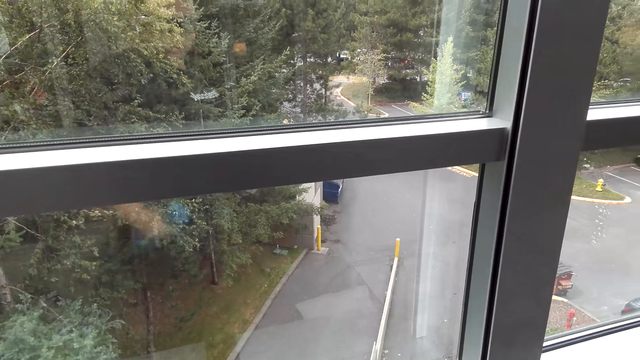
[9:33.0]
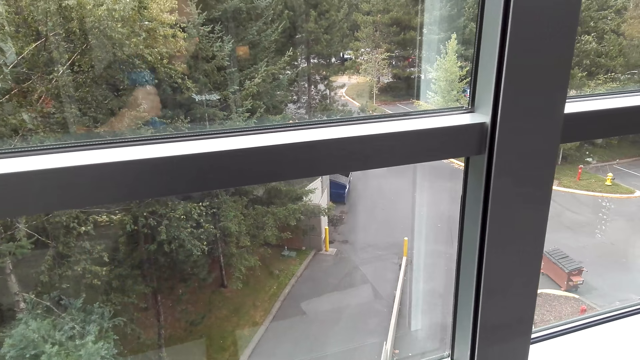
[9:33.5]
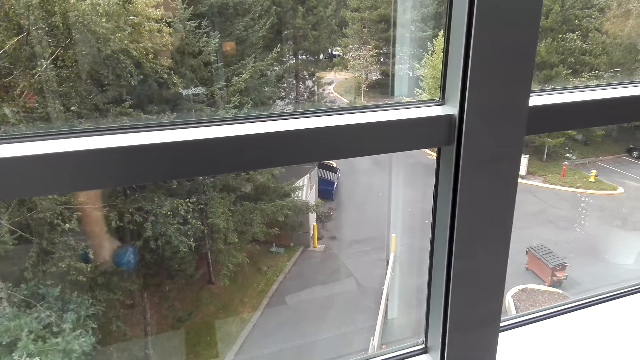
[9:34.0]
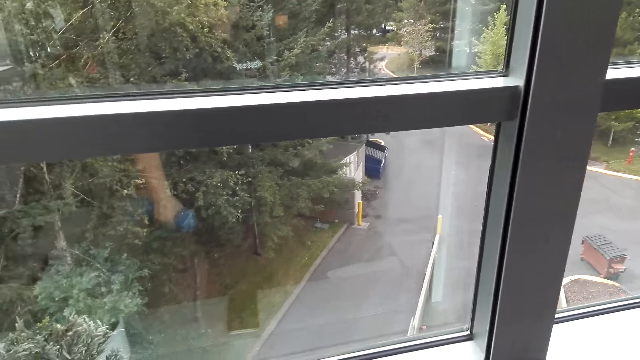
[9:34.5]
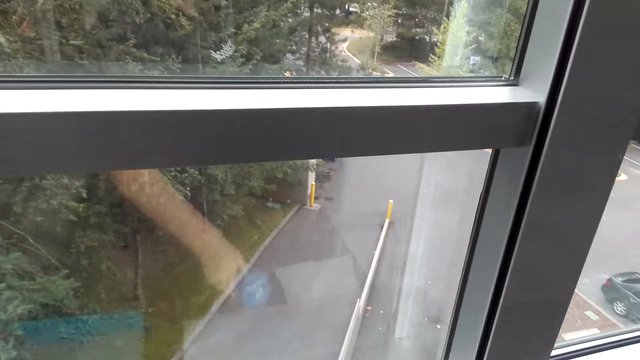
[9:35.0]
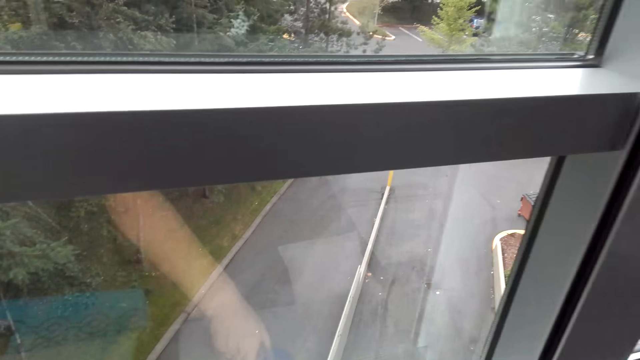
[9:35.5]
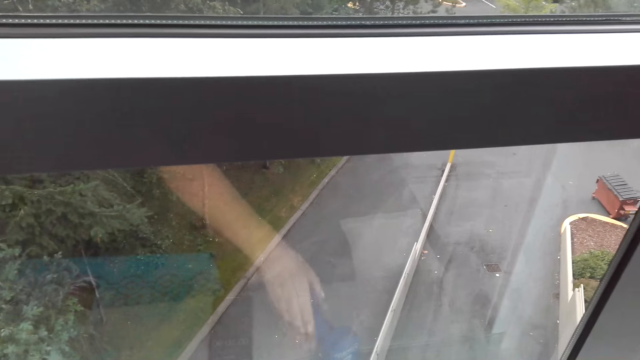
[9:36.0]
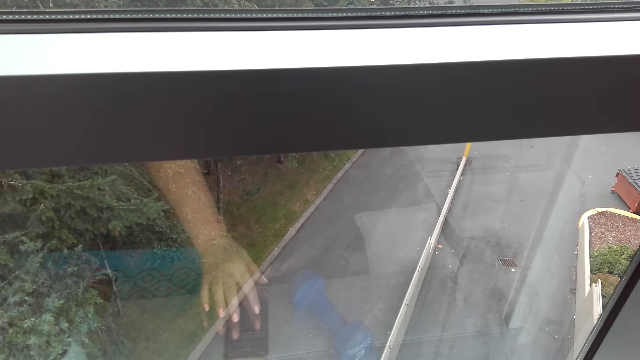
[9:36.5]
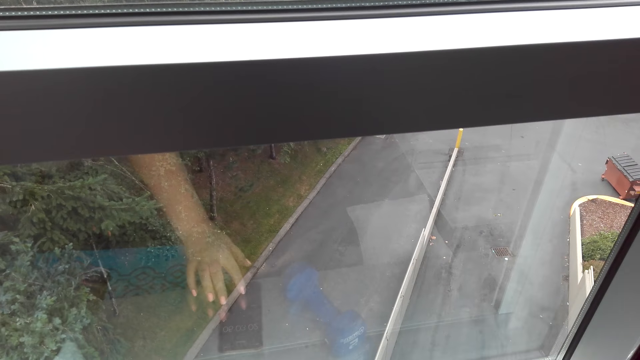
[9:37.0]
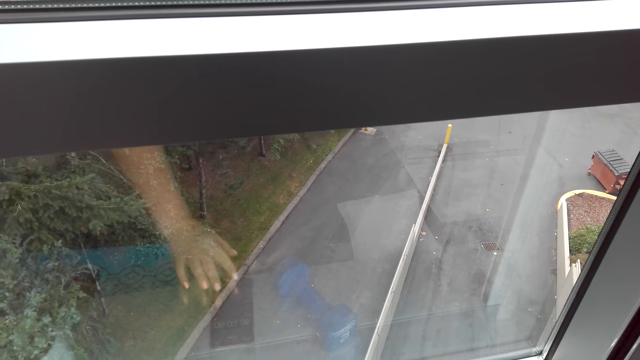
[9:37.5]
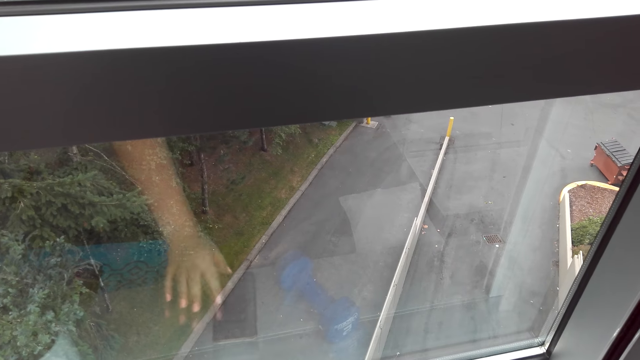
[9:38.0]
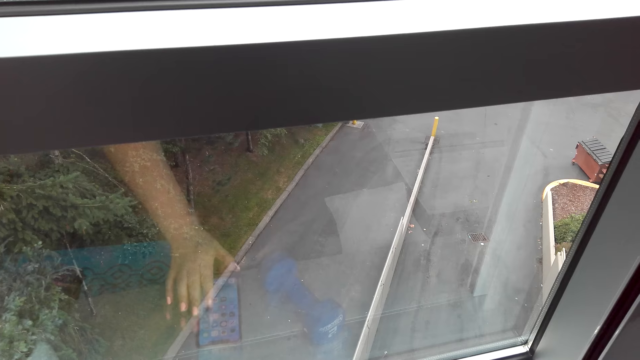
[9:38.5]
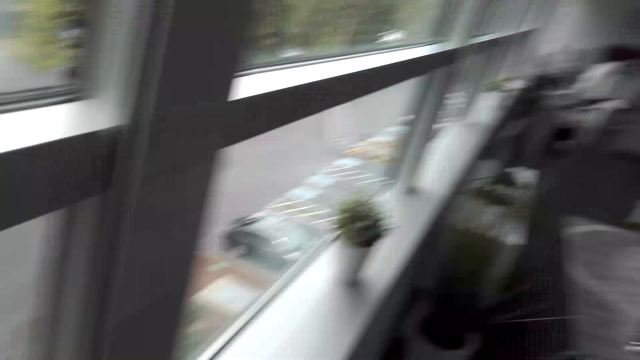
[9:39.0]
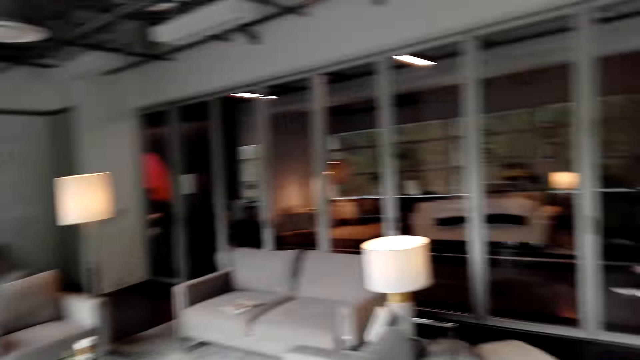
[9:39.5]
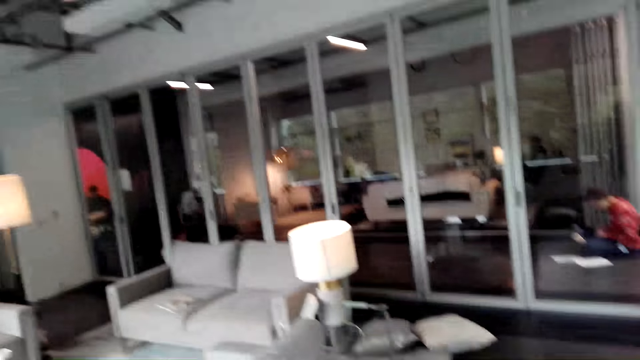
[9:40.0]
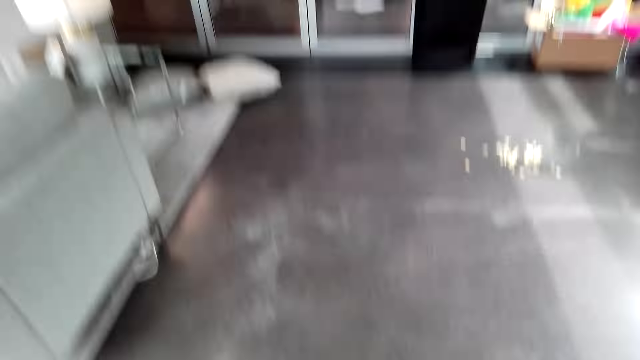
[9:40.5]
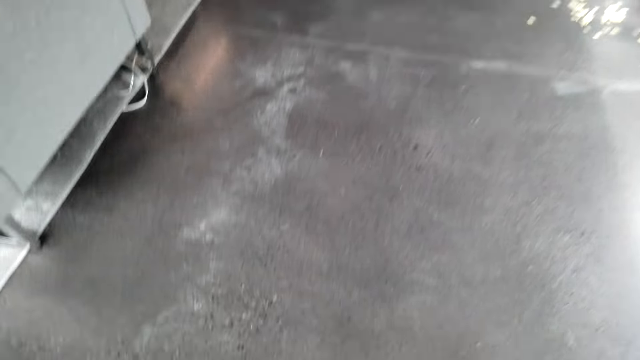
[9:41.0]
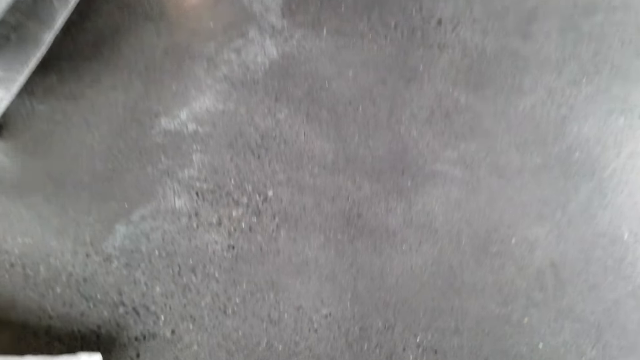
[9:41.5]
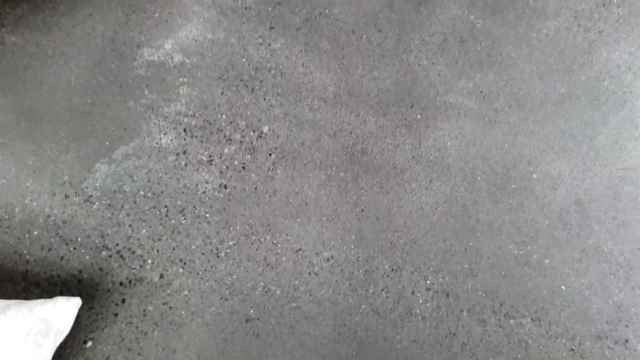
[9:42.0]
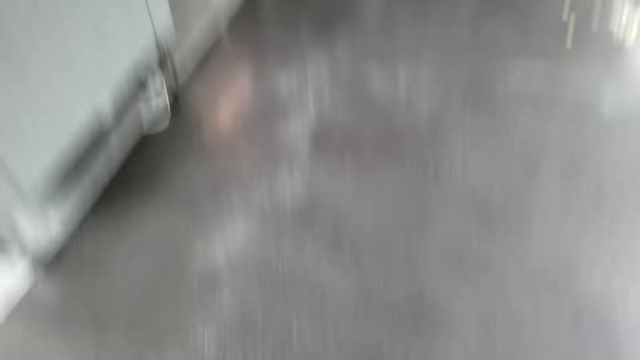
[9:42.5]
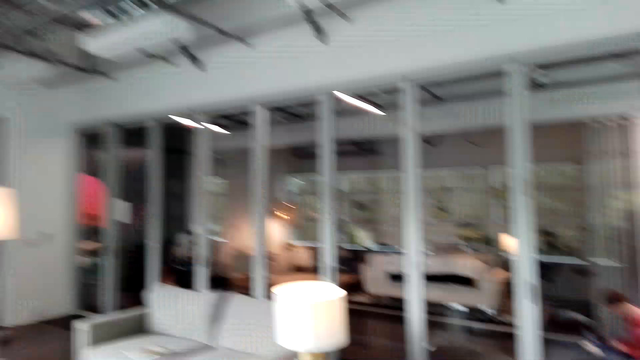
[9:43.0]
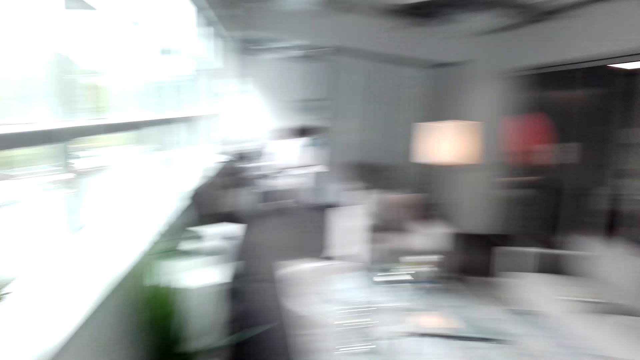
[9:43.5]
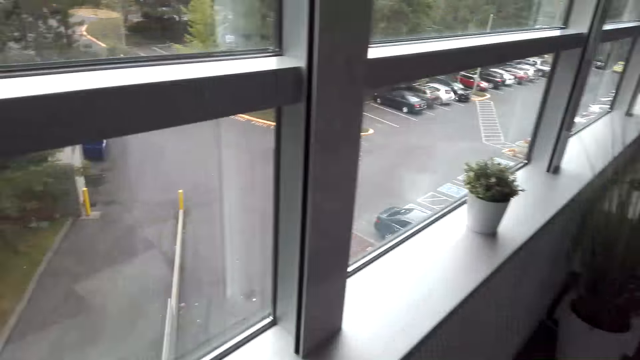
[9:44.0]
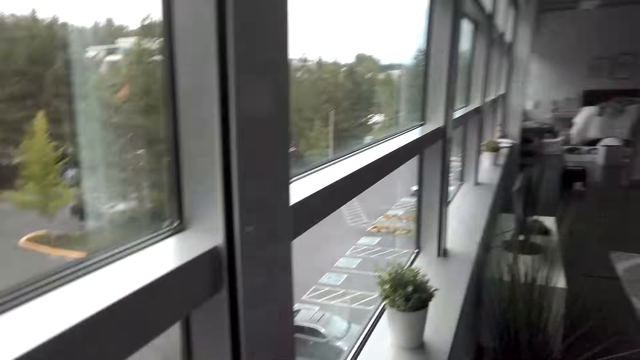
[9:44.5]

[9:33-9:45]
The camera wearer puts the dumbbell down. They dial the phone. They walk in the room. They put the dumbbell down.

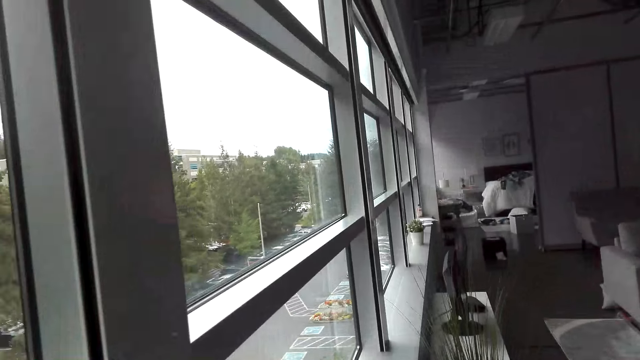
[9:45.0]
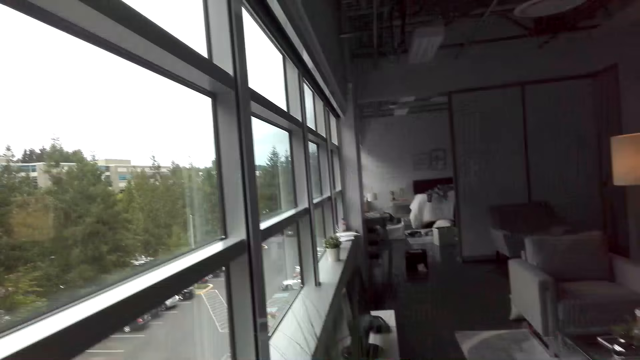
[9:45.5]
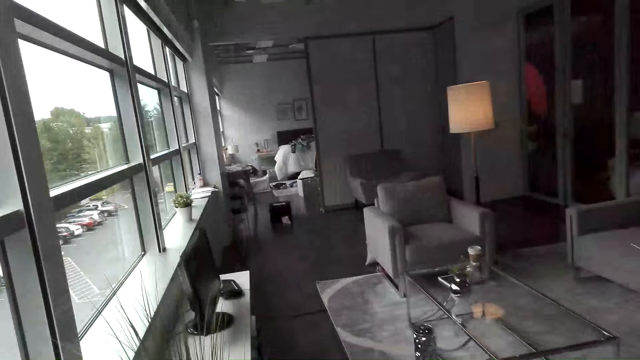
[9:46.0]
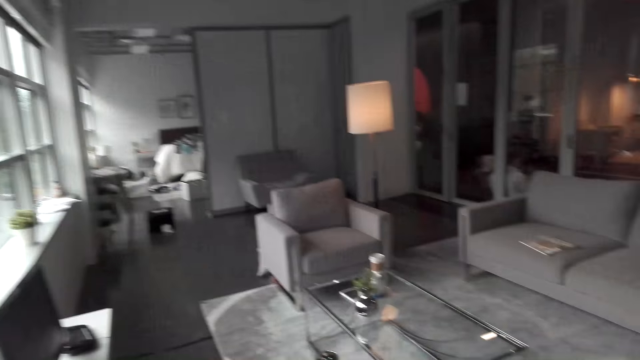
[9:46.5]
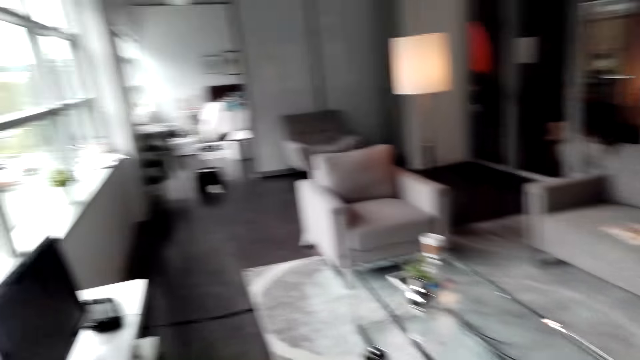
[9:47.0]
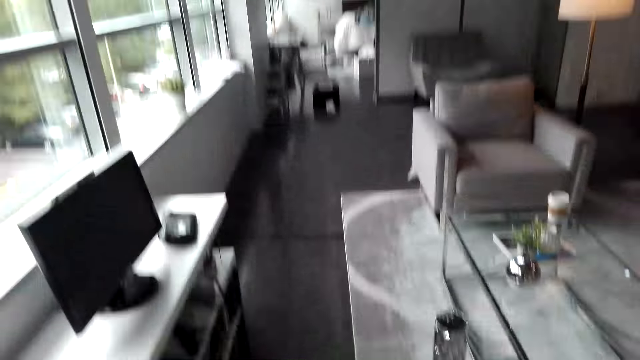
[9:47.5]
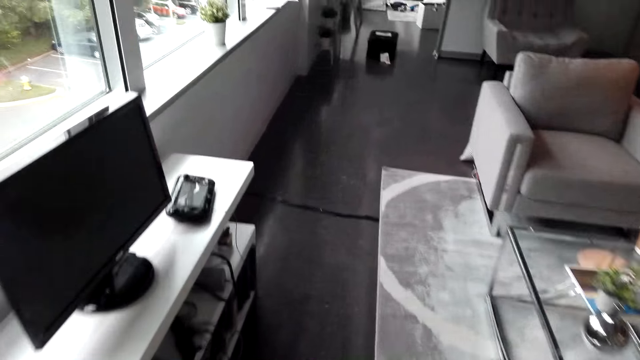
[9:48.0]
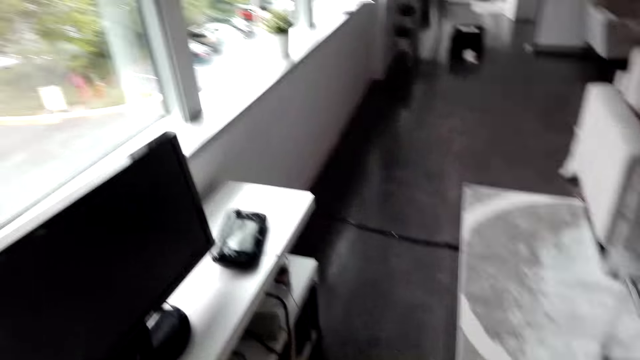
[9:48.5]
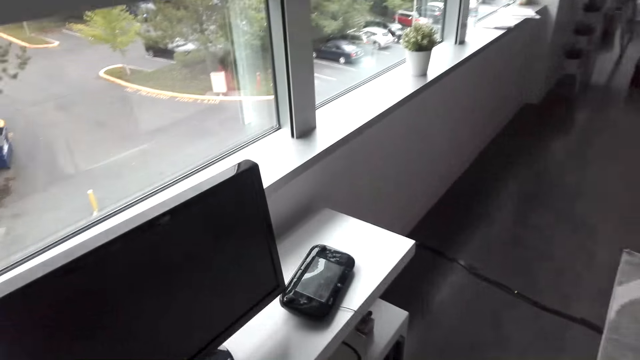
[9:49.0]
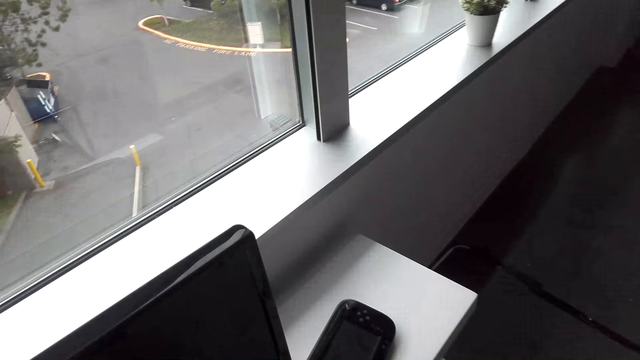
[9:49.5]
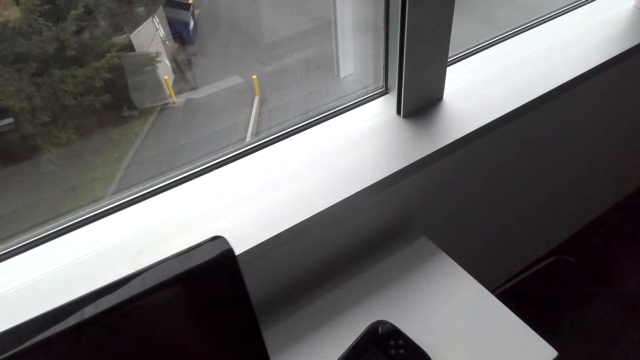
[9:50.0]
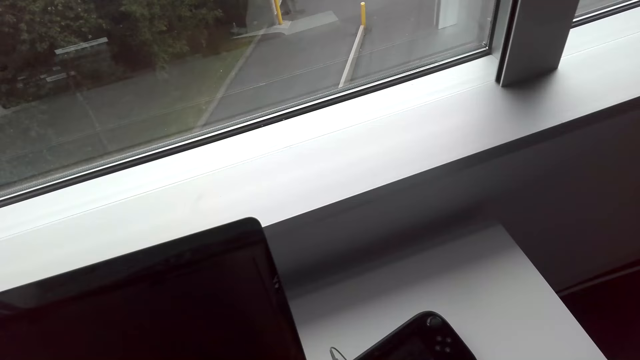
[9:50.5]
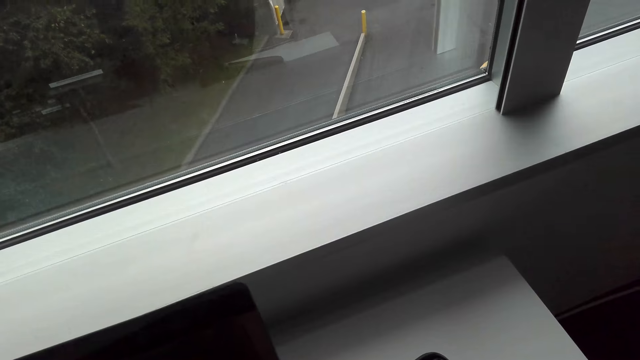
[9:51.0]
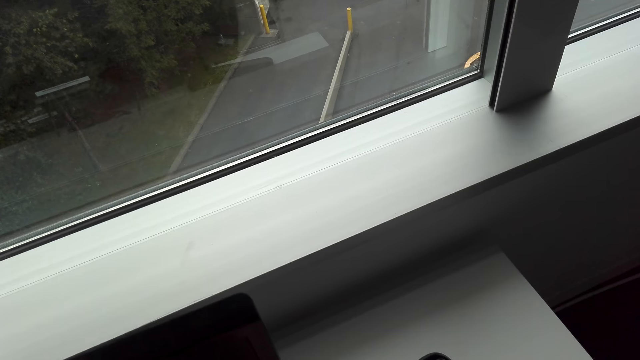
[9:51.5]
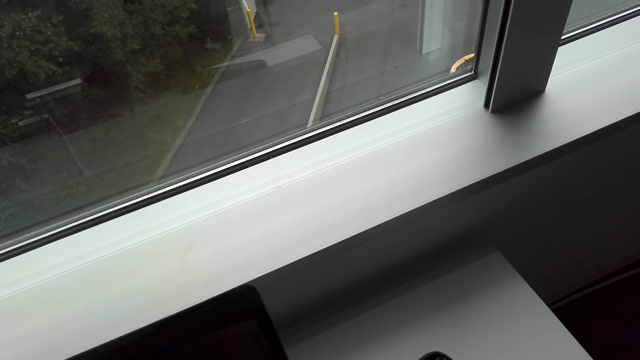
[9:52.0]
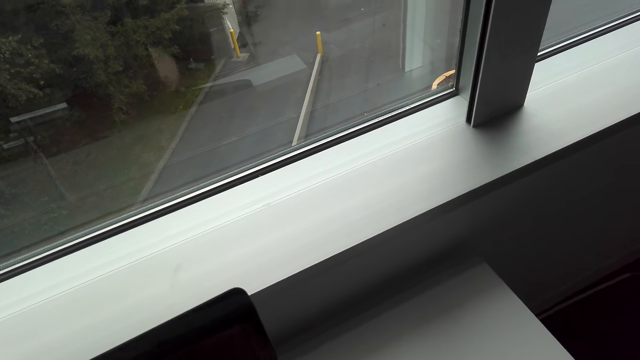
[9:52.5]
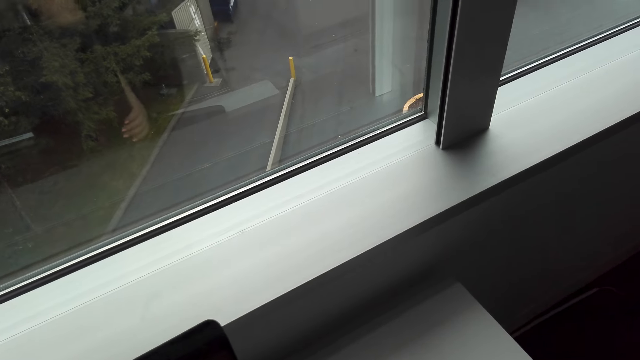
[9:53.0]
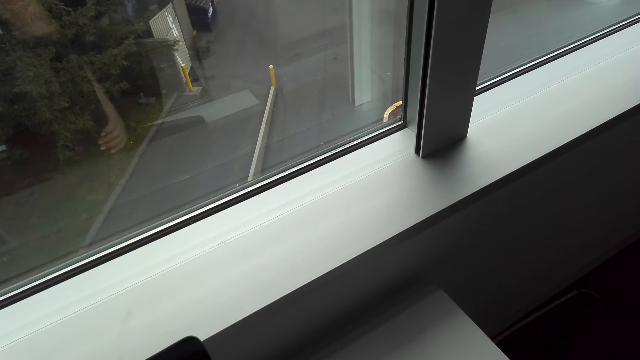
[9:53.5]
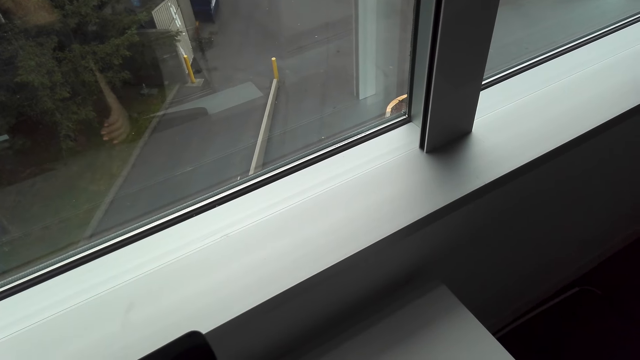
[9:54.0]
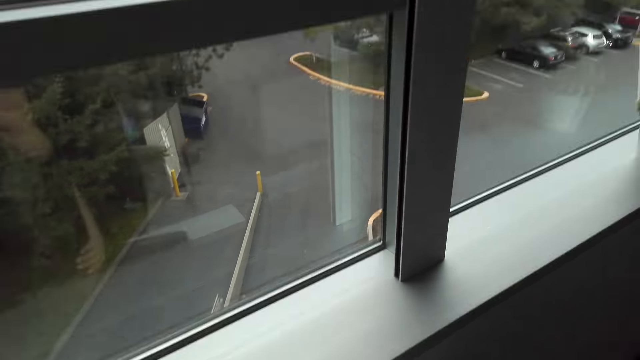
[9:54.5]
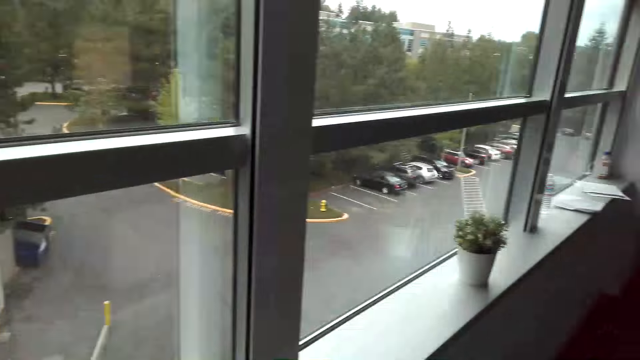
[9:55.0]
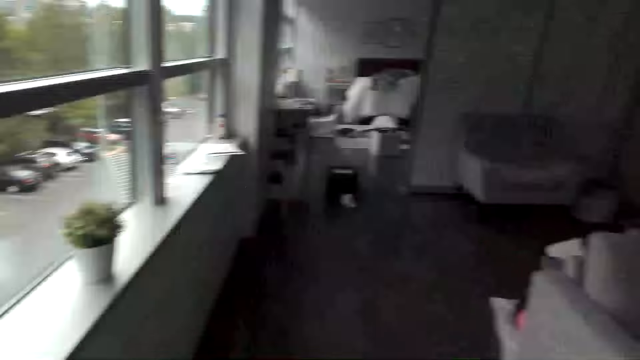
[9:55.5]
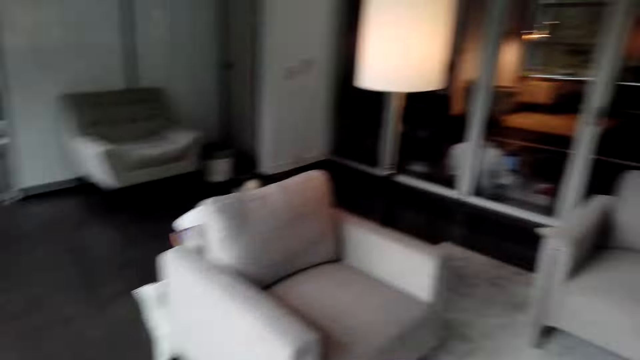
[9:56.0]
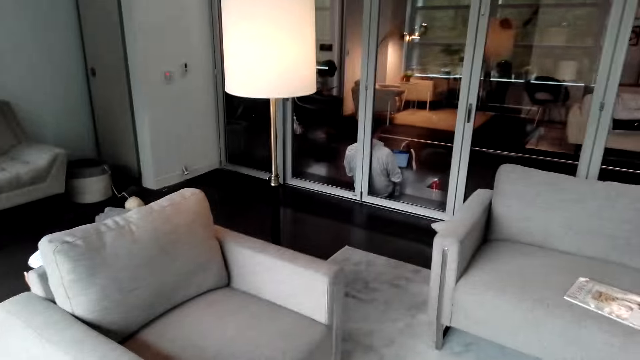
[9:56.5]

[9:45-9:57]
The camera wearer walks. They operate the computer. They move the desktop. They look around the room.
